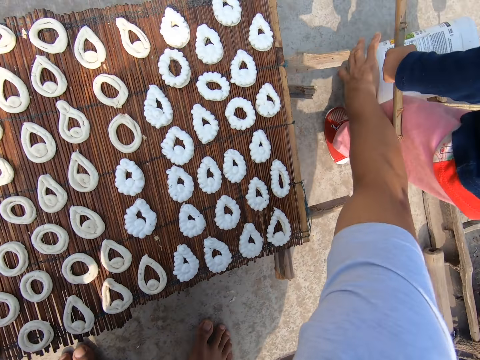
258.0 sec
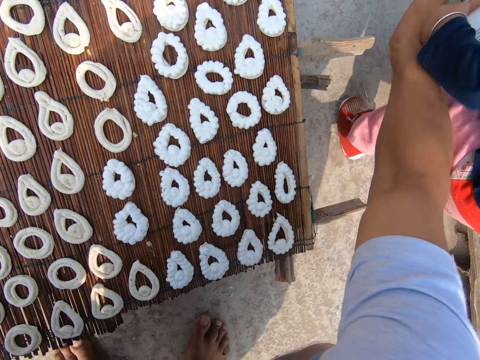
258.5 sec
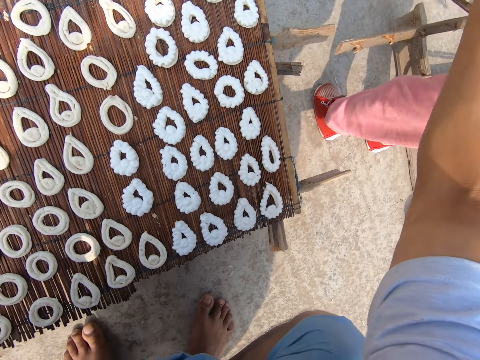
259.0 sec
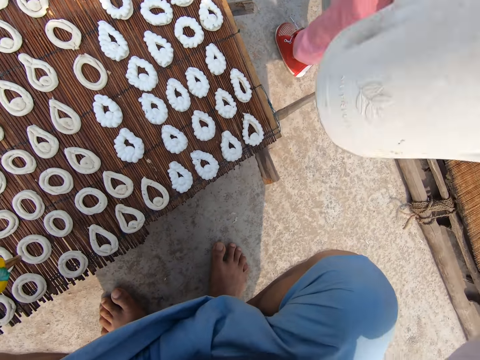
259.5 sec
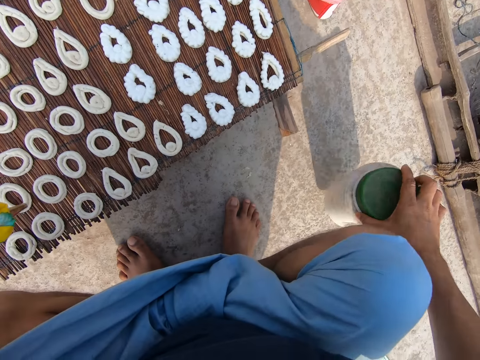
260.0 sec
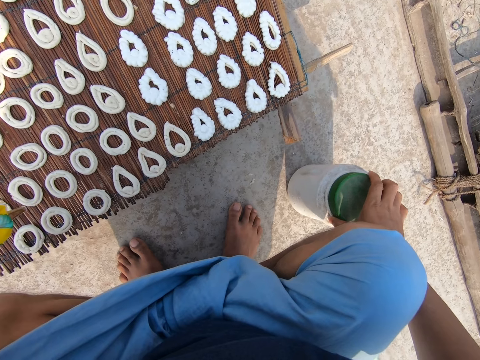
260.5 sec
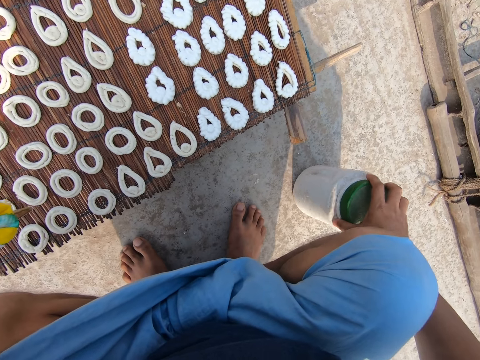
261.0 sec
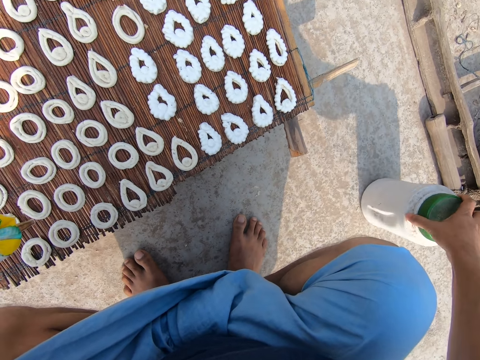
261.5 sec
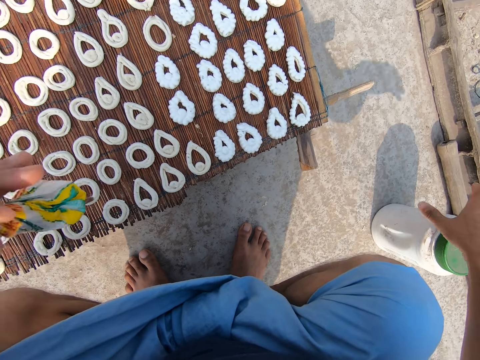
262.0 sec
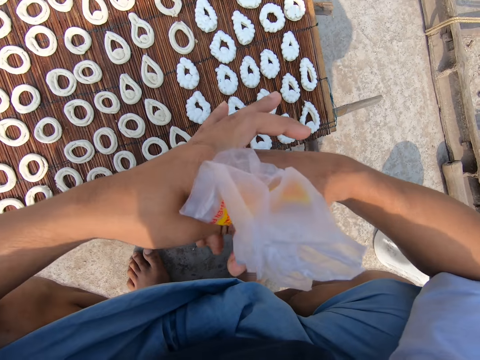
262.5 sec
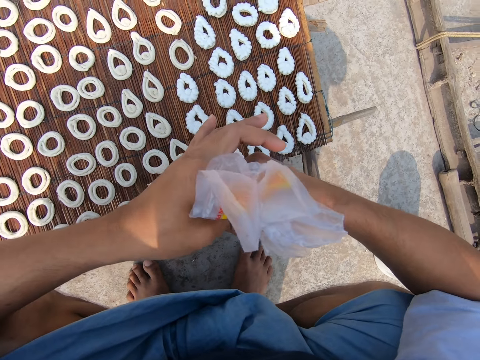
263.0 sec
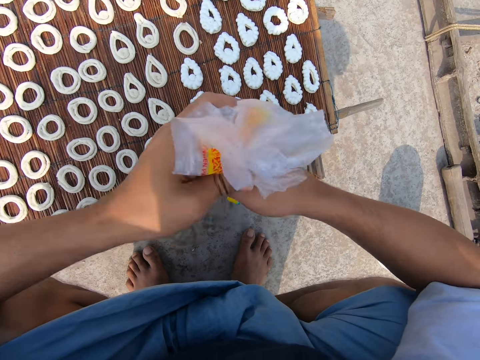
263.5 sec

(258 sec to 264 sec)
The camera wearer picks up a container or tin on the ground with his right hand. The baby picks up the container from the ground with his hands. The camera wearer talks around. He places the container on the ground with his right hand. He lifts the tin and puts the tin on the ground. He tightens the bag of icing with his hands.

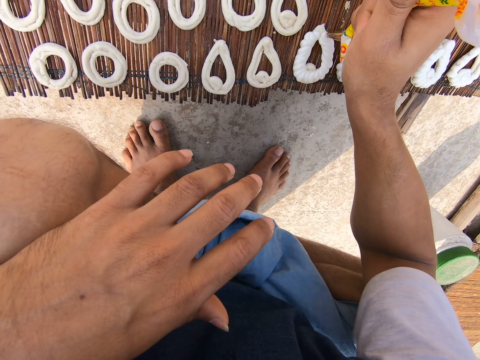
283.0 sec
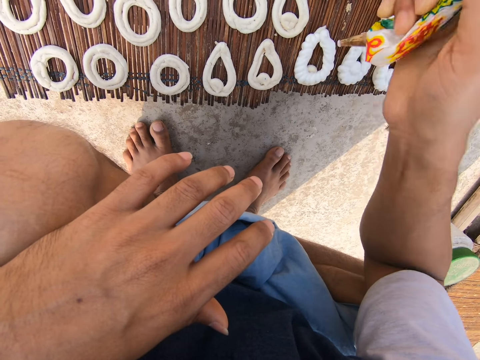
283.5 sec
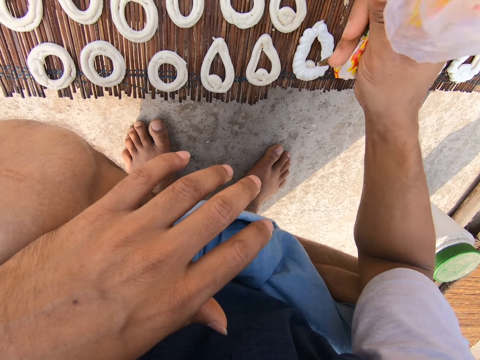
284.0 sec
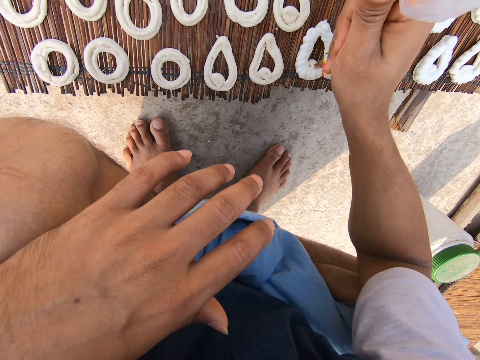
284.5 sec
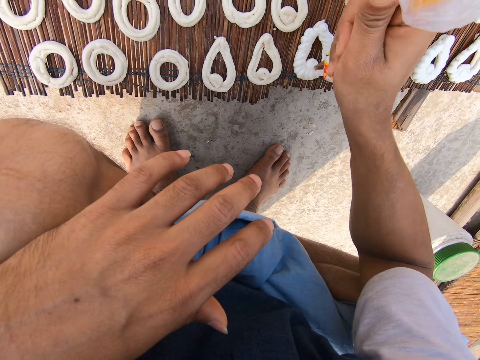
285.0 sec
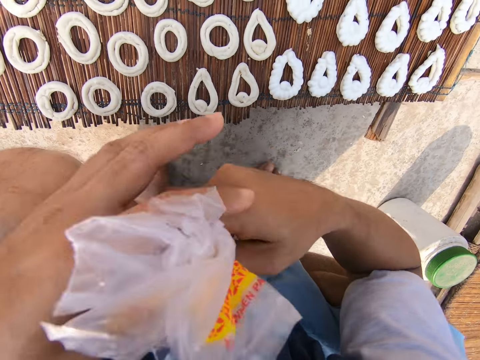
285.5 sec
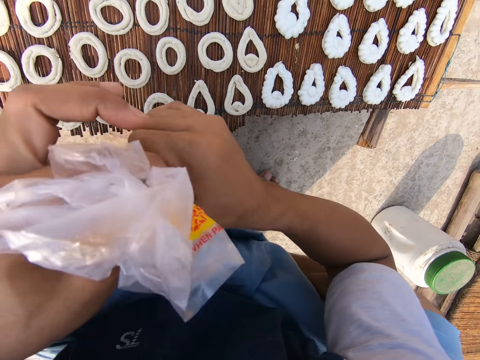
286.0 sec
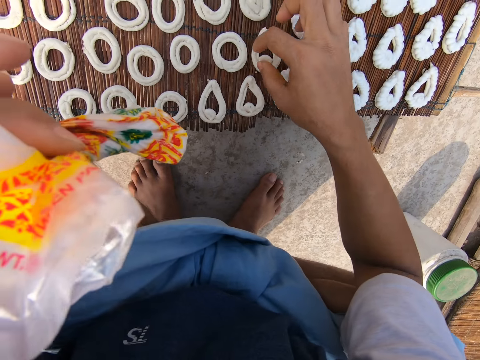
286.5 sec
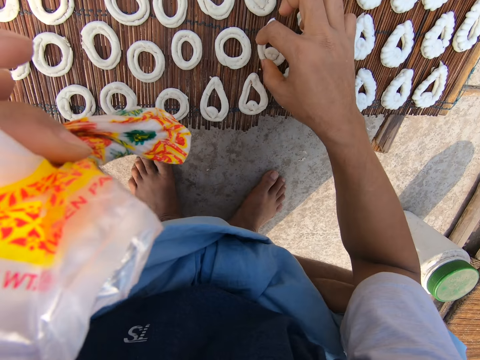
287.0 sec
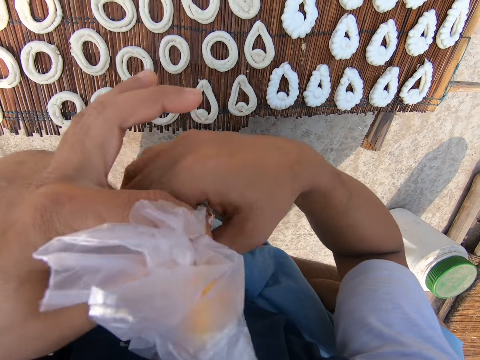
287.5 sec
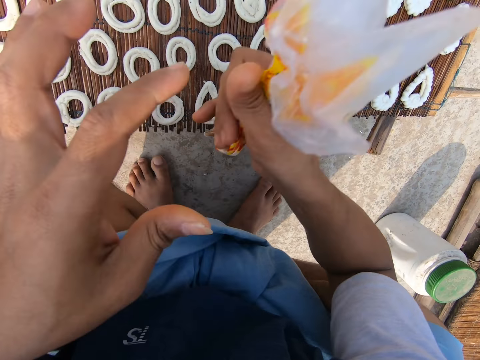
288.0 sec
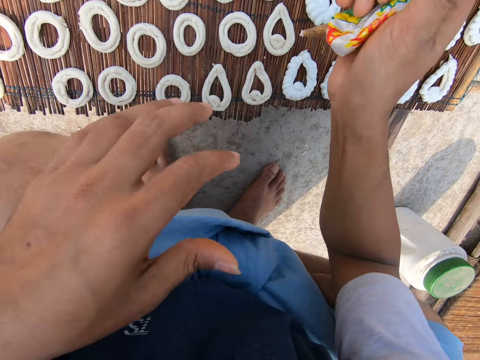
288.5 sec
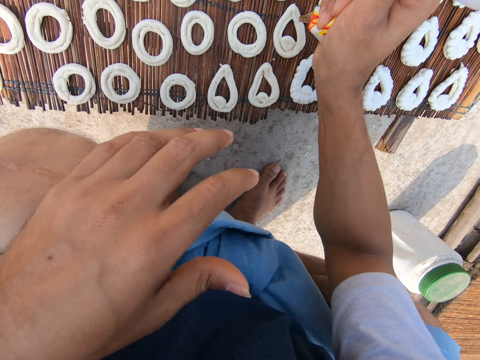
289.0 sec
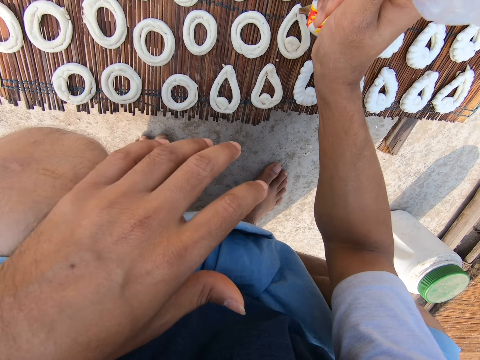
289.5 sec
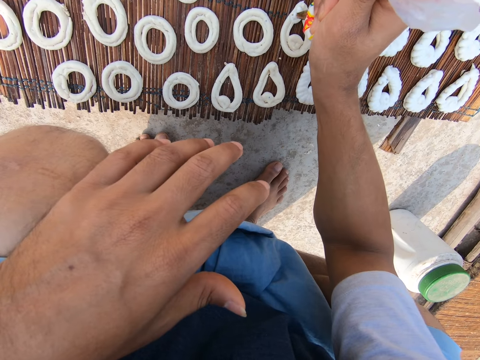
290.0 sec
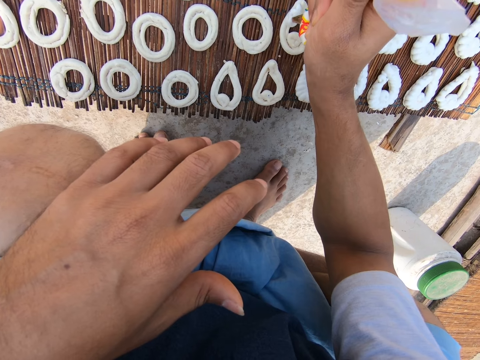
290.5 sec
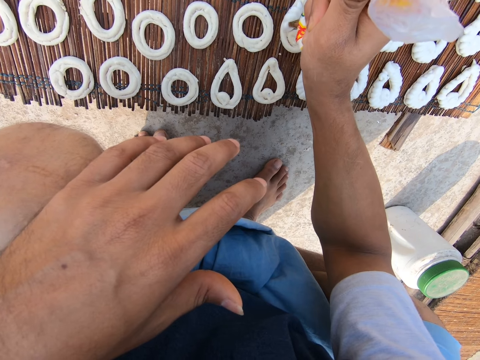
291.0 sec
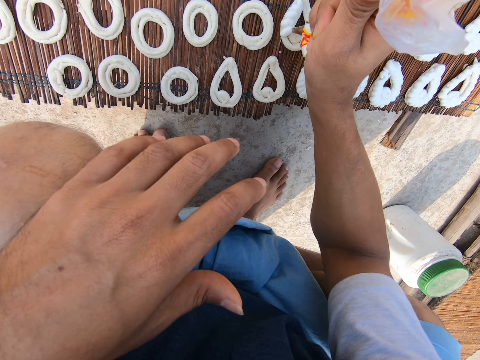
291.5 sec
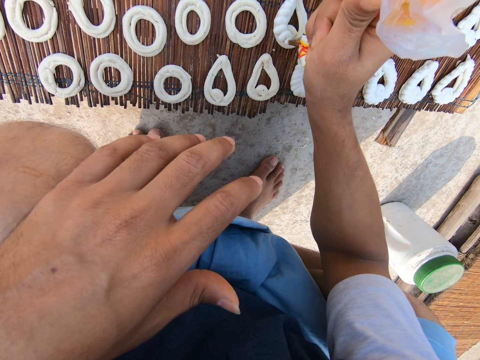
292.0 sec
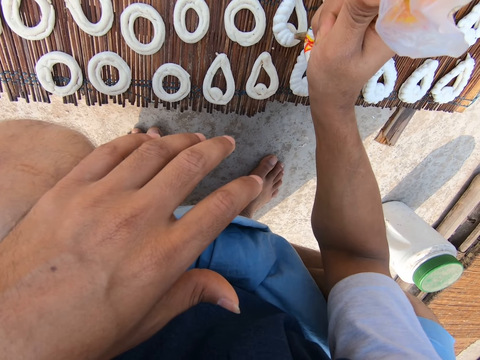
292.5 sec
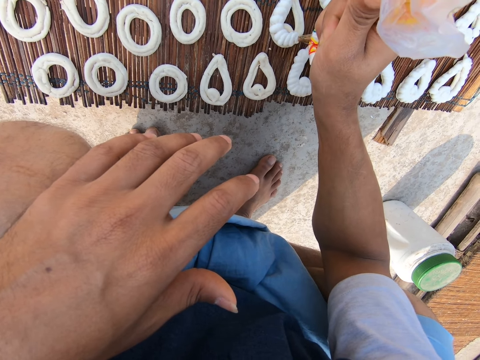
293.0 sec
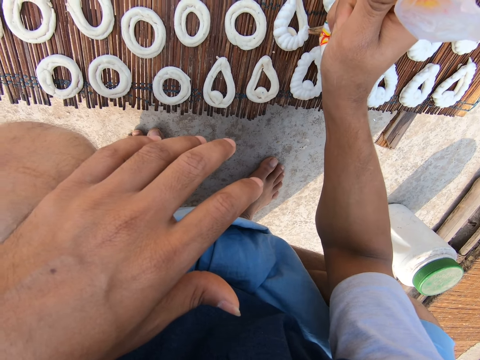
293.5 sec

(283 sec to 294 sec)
The camera wearer passes the frosting nylon from his right hand to his left hand. He folds paper. He adjusts a murukku on a mat with his right hand. He makes donuts with dough. He folds paper. He applies frosting from the nylon on the murukku with his right hand. He makes donuts with dough.

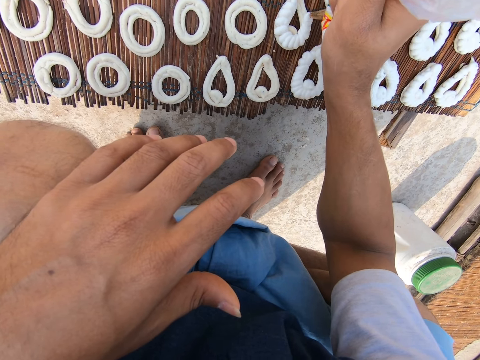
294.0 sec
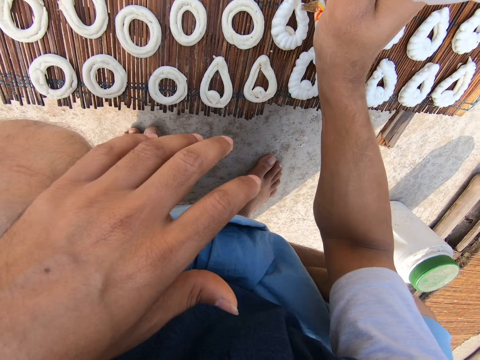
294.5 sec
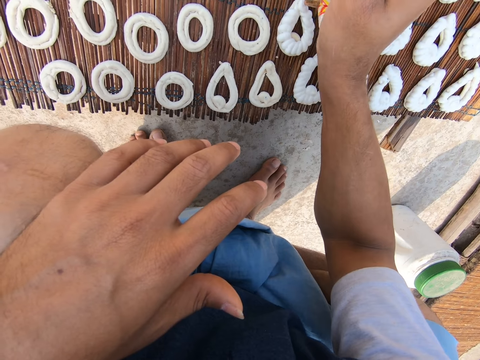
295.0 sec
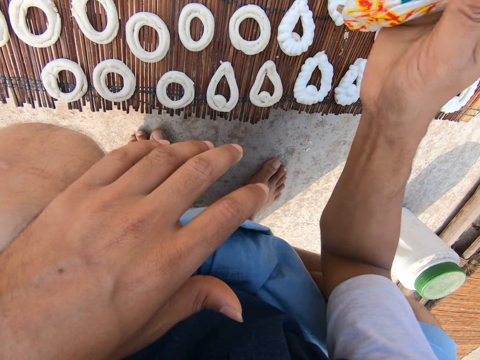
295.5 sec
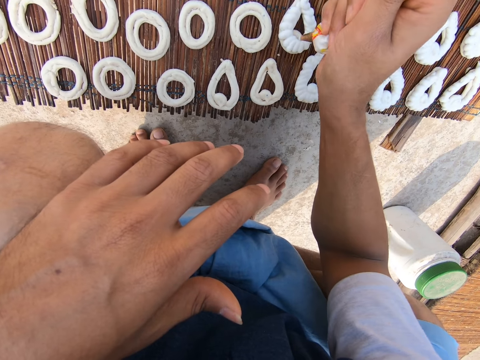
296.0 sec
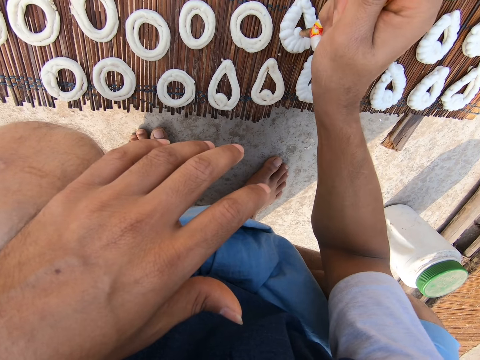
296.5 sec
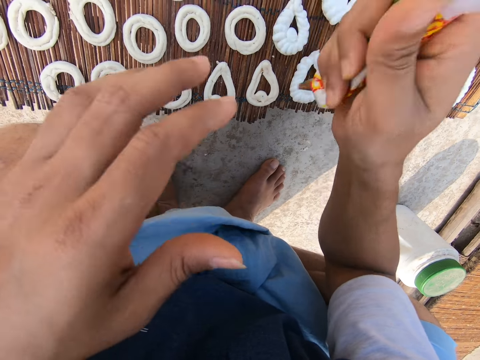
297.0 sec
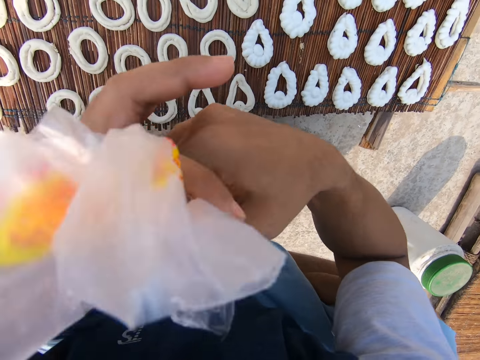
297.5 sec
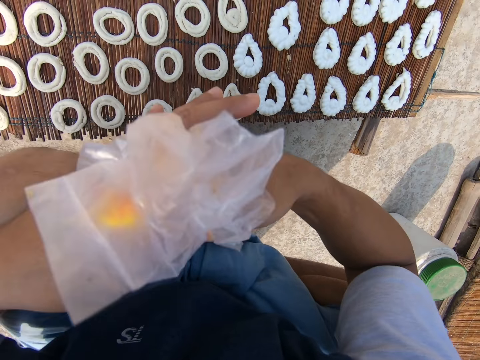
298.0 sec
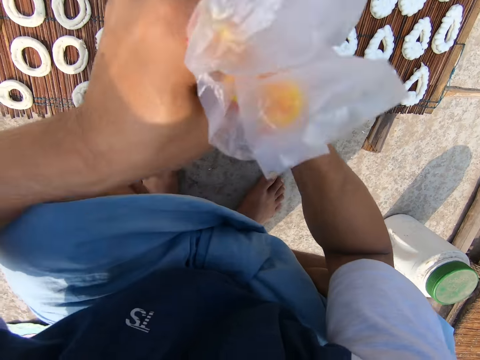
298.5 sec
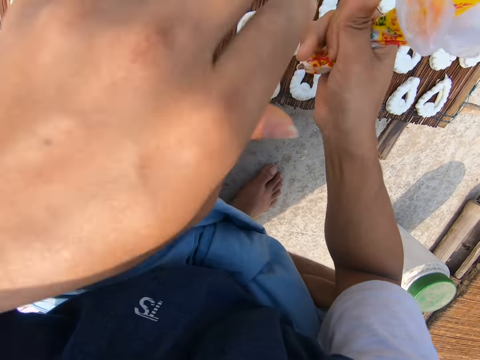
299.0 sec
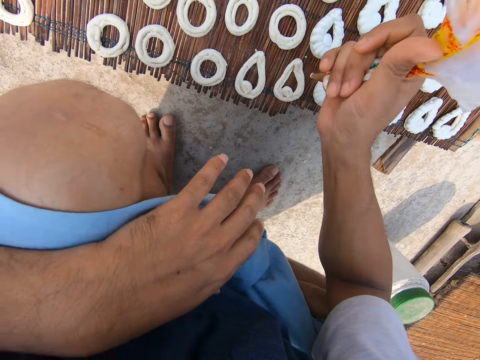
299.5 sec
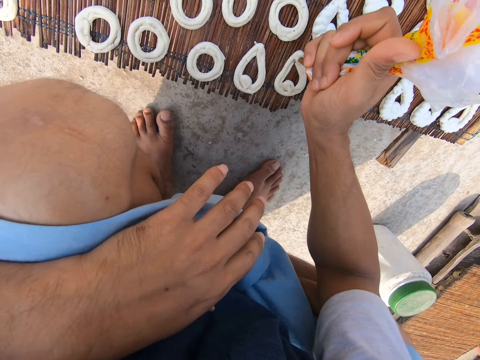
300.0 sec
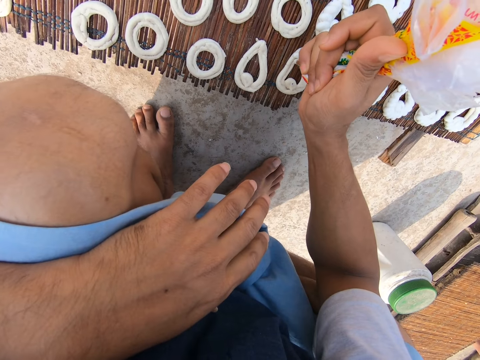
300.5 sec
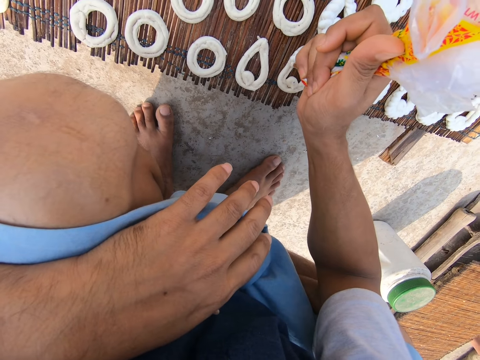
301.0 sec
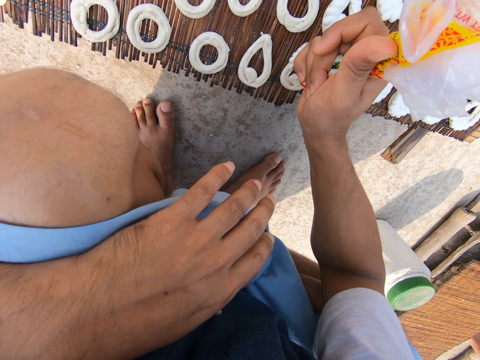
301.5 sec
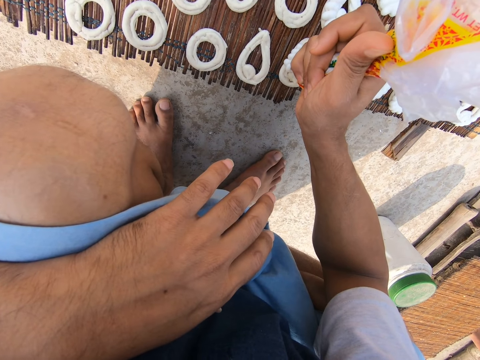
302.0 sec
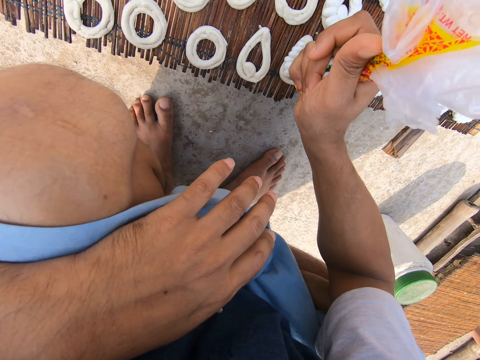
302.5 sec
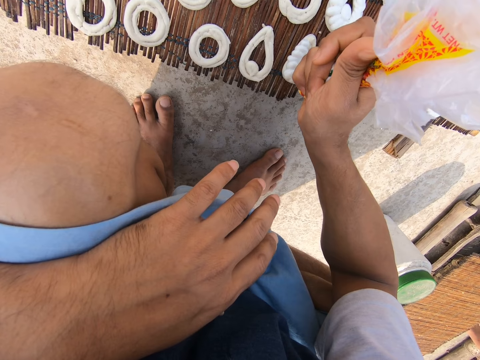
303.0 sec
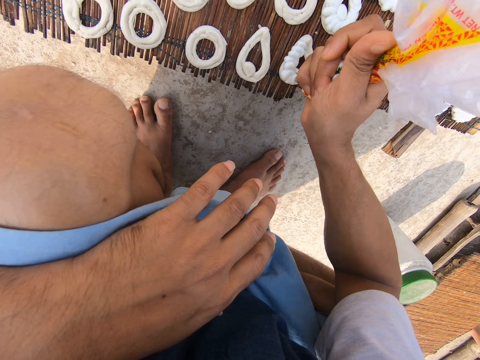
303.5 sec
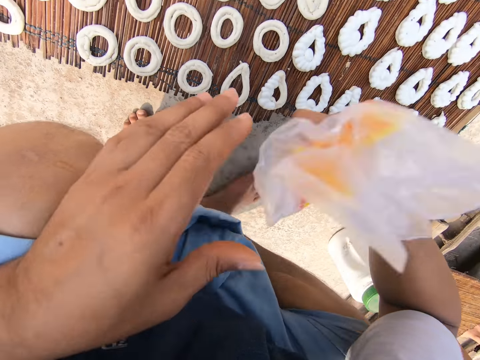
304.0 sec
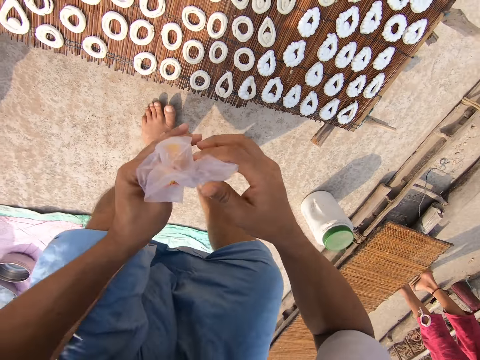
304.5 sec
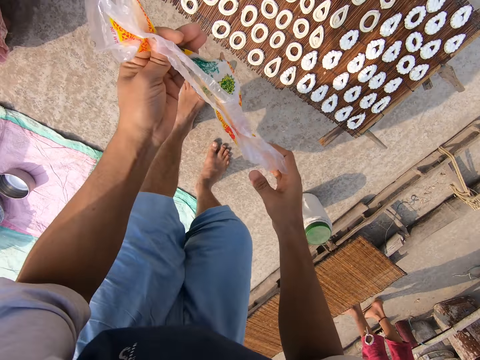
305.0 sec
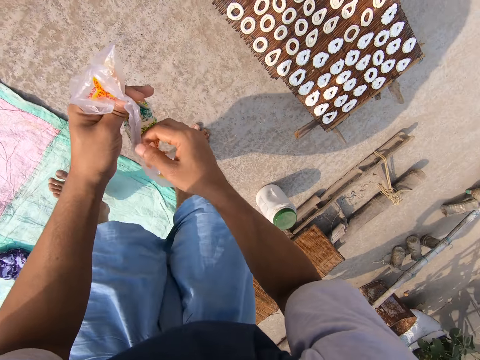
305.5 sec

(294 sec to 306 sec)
The camera wearer passes the frosting nylon from his right hand to his left hand. He adjusts the frosting nylon with his right hand. He folds paper. He applies frosting from the nylon on a murukku with his right hand. He makes donuts with dough. He passes the frosting nylon from his right hand to his left hand. He stands from the murukku mat. He opens the frosting nylon with his hands.
